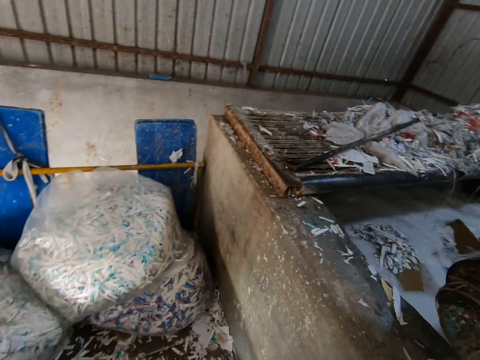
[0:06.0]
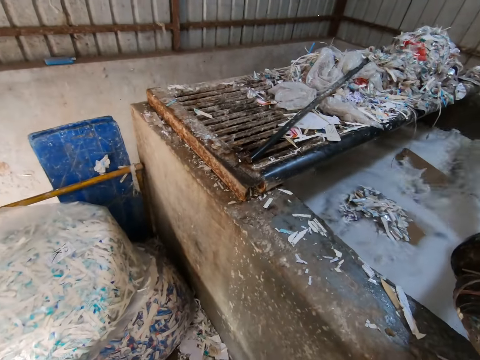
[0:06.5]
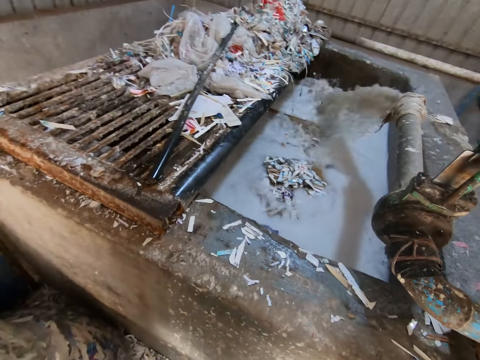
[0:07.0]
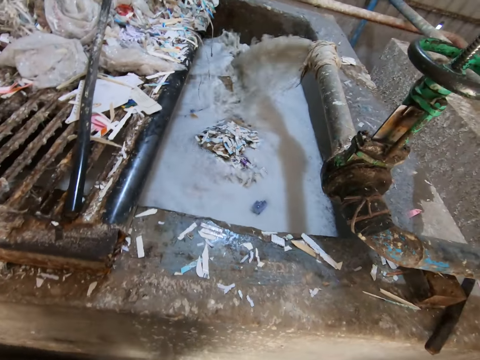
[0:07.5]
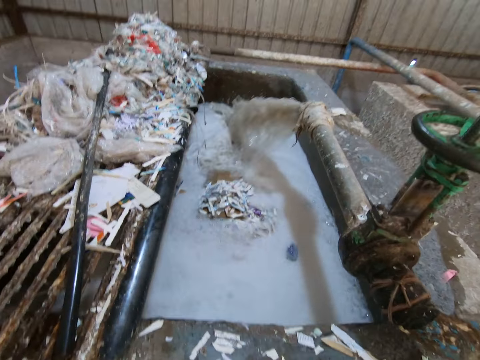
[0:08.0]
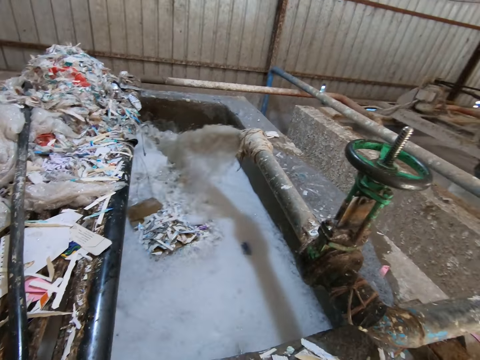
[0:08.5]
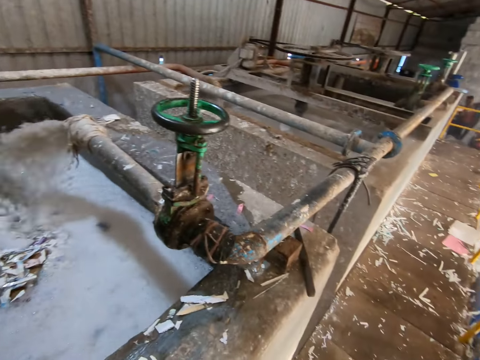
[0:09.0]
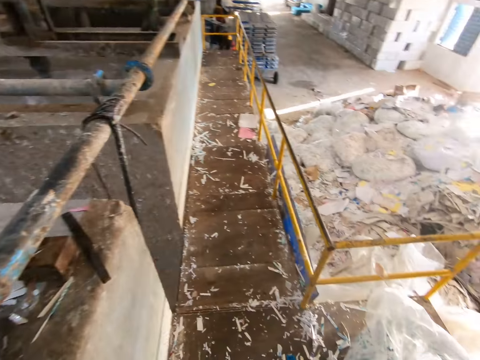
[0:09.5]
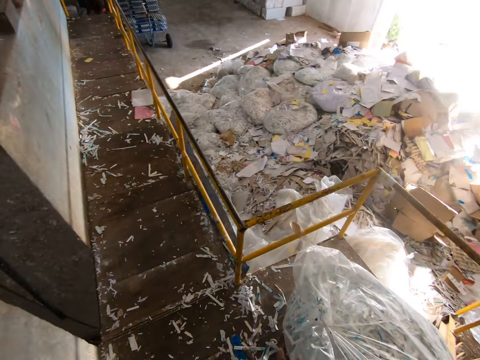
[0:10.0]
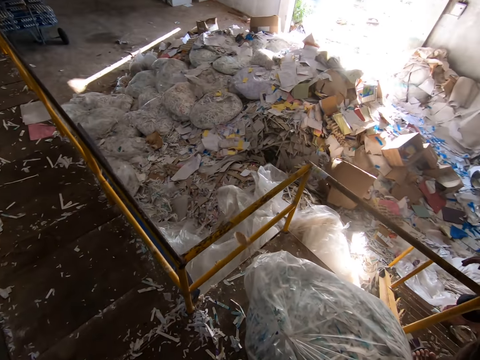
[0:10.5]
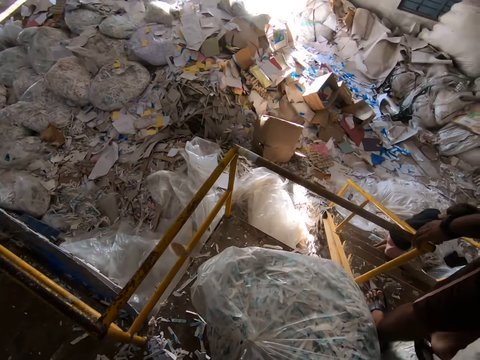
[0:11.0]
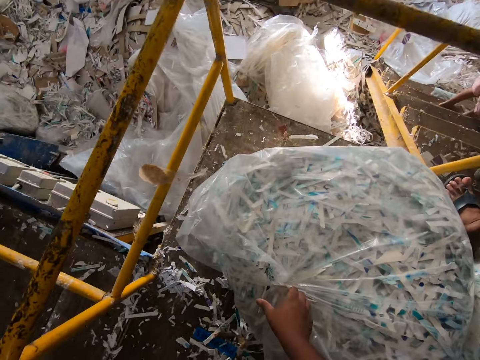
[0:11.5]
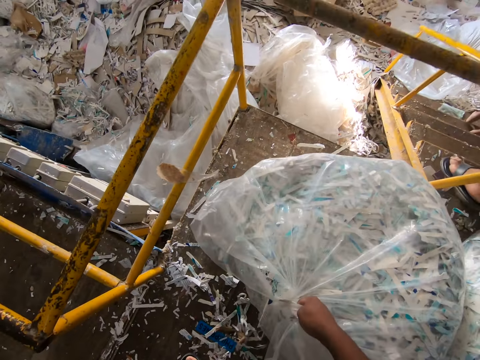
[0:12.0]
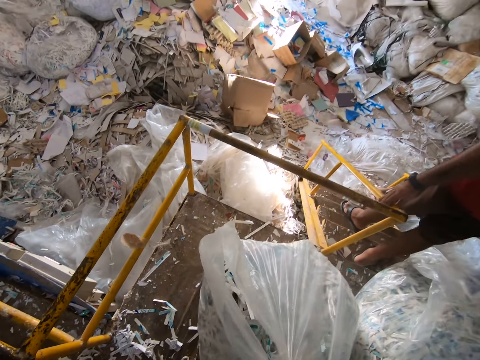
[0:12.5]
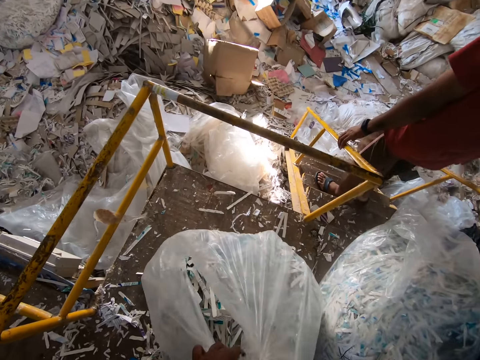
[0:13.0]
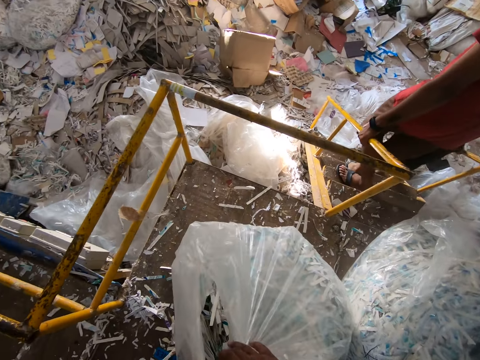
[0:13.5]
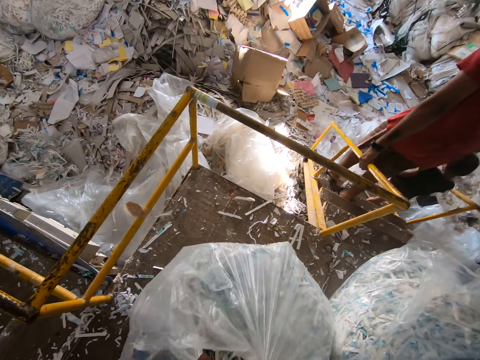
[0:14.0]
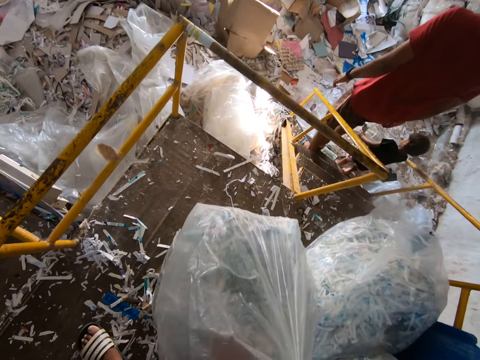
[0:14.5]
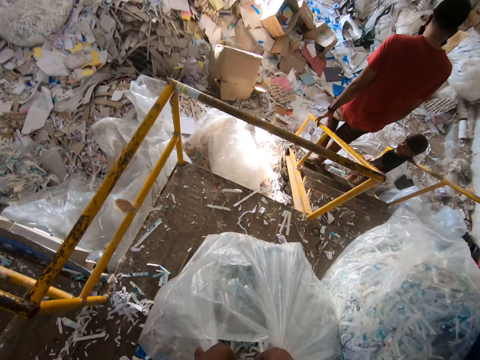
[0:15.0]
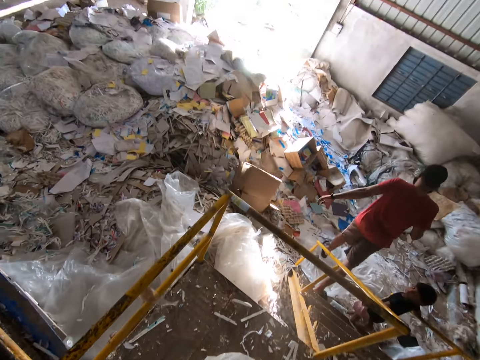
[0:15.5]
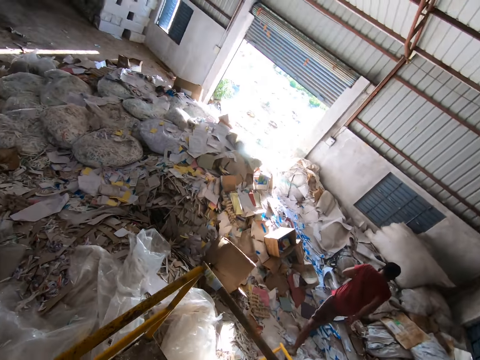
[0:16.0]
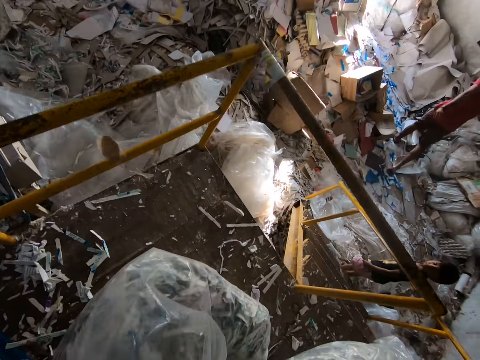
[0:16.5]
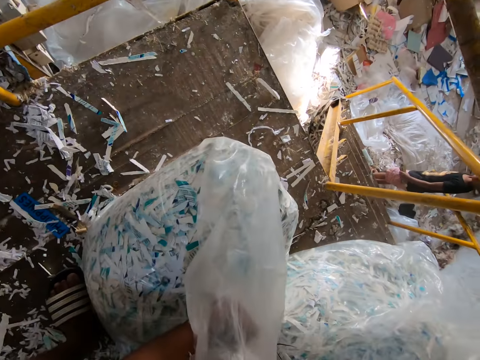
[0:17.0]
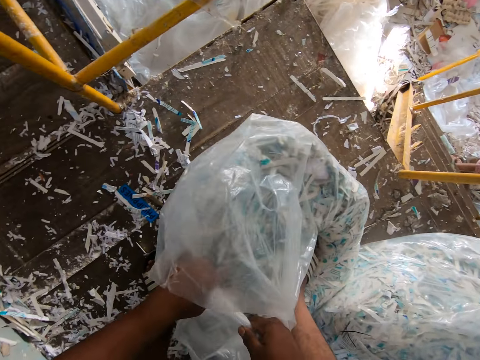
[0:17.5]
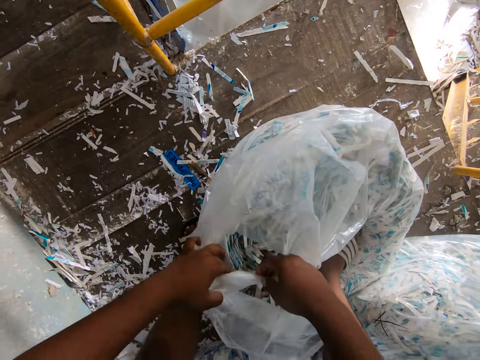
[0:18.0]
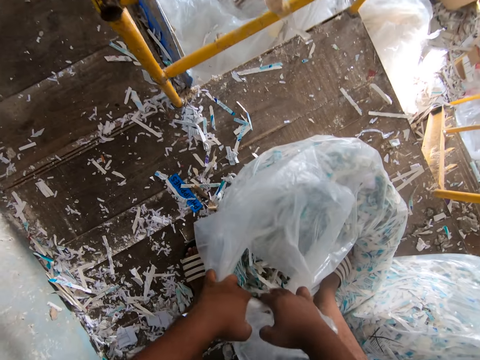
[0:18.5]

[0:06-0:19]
The camera wearer looks around. He converses with a man on the platform. The man walks down the flight of stairs and holds a railing of the flight of stairs on the platform with his left hand. The camera wearer holds a plastic bag of paper pieces on the platform with his right hand. He pulls a paper. He opens the plastic bag of paper pieces on the platform with both hands. He cuts the paper with hands. The man walks across the factory floor.

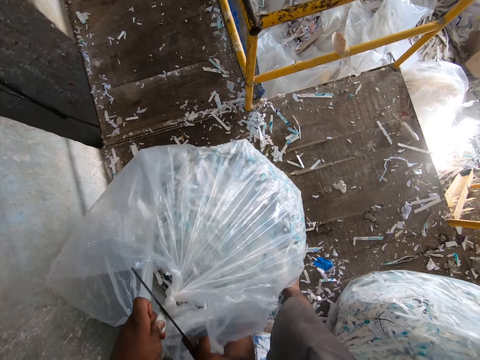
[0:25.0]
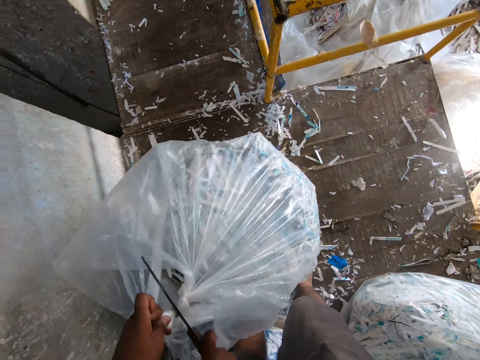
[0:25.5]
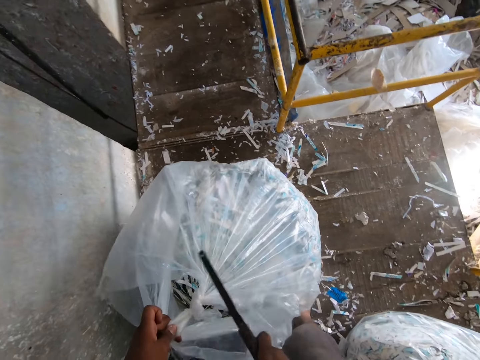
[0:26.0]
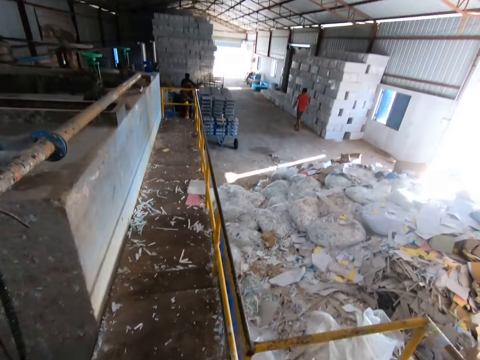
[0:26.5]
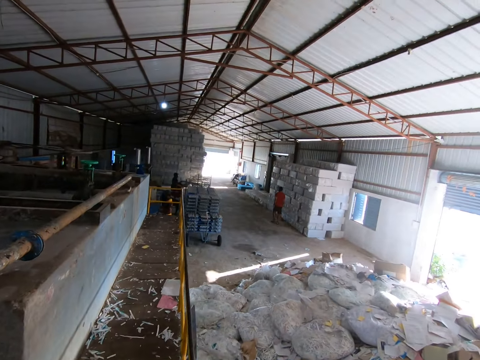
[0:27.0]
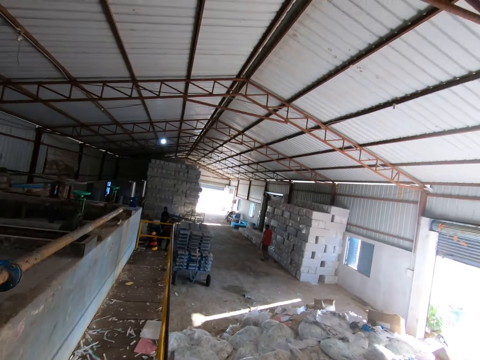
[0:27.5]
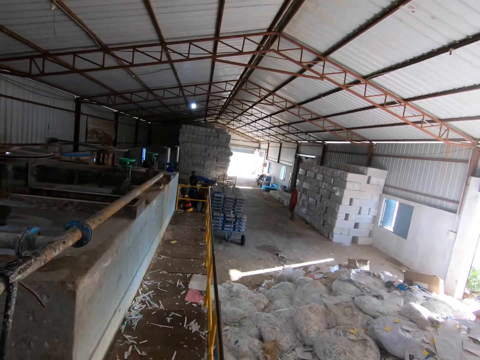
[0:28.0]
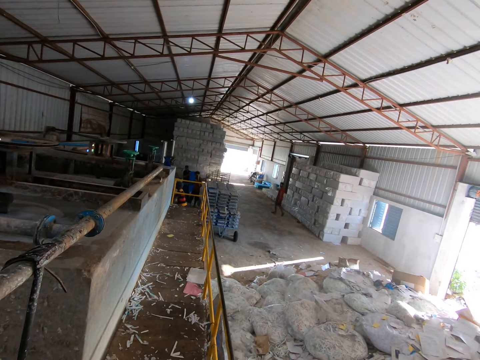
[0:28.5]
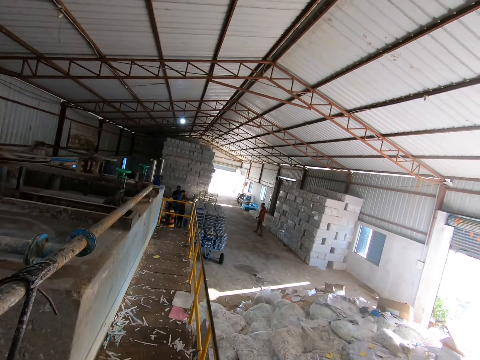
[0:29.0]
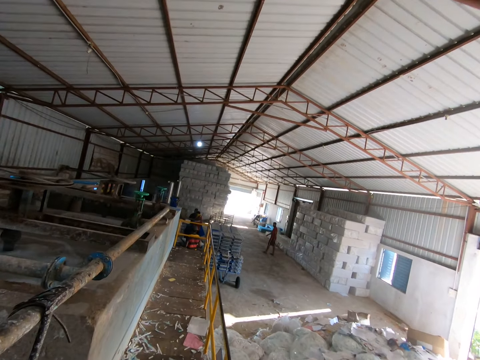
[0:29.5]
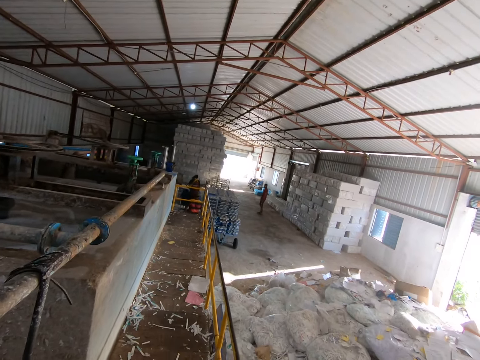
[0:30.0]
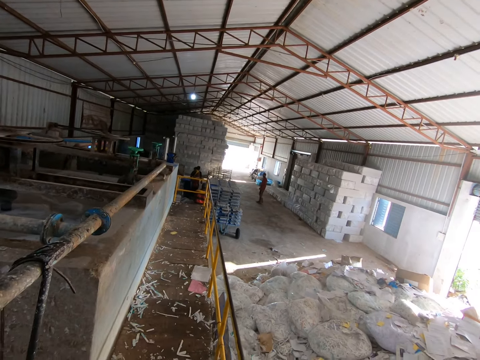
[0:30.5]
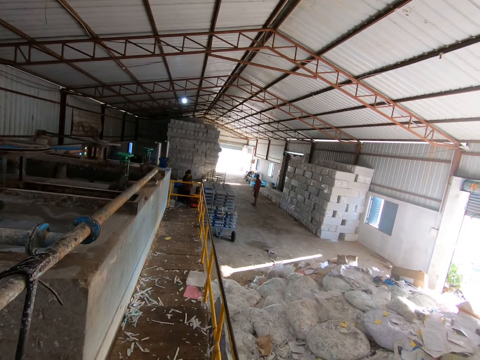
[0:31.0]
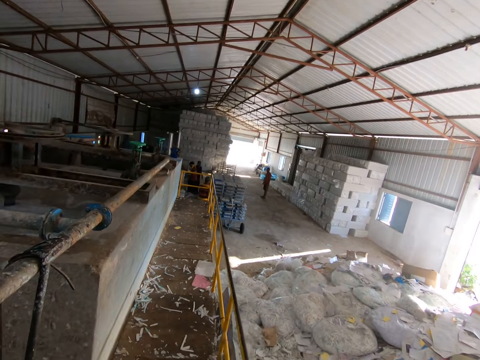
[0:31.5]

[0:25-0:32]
The camera wearer converses with the man. The man walks away from the camera wearer.

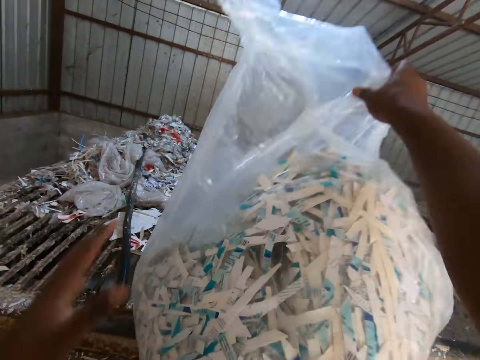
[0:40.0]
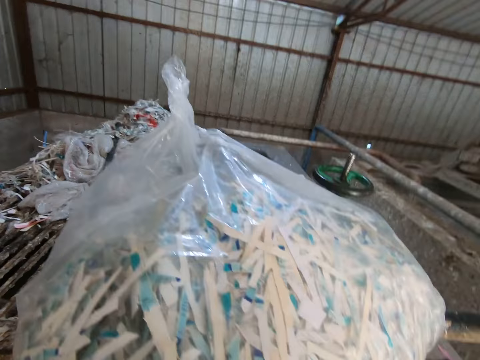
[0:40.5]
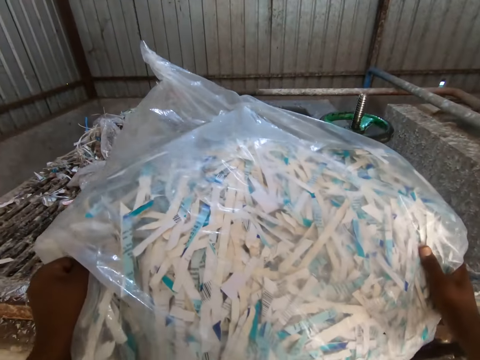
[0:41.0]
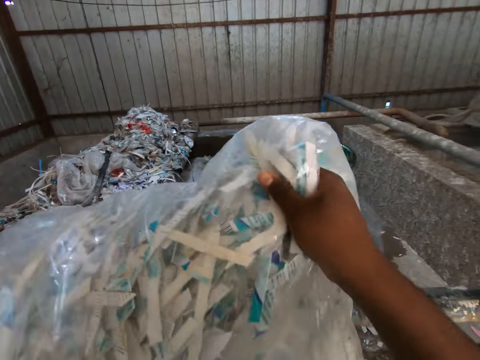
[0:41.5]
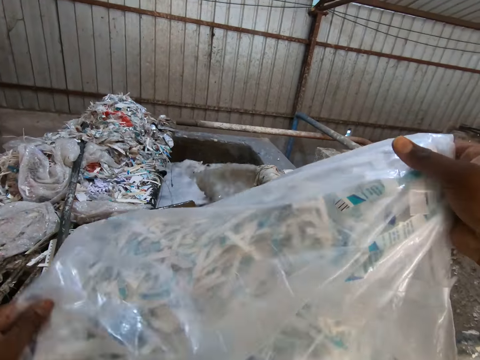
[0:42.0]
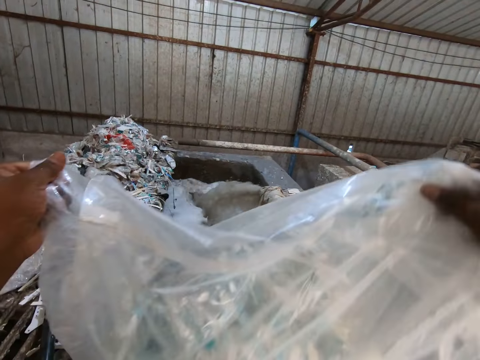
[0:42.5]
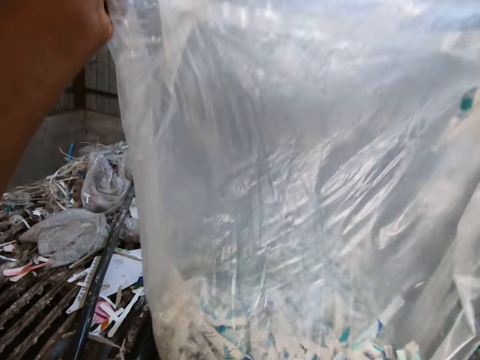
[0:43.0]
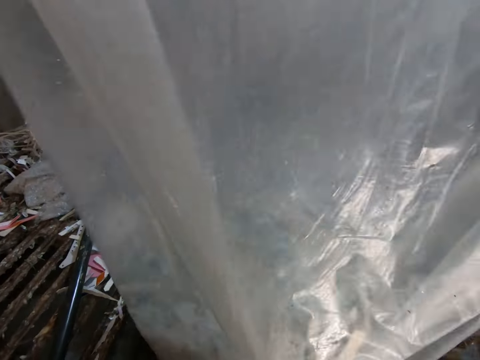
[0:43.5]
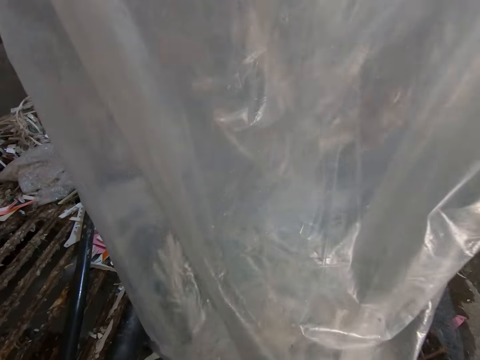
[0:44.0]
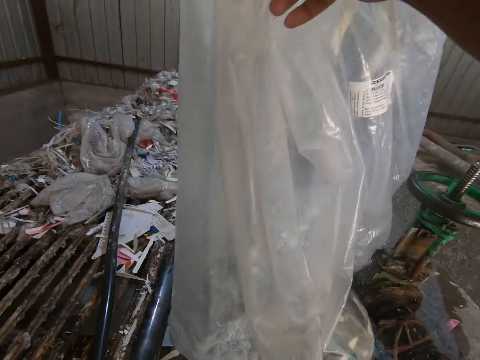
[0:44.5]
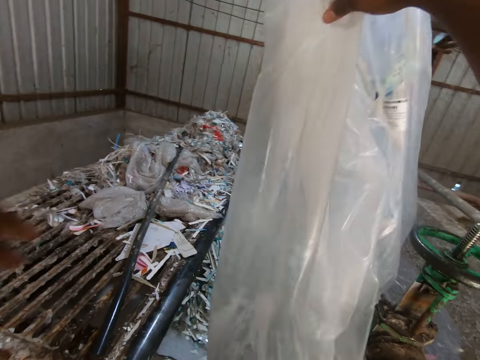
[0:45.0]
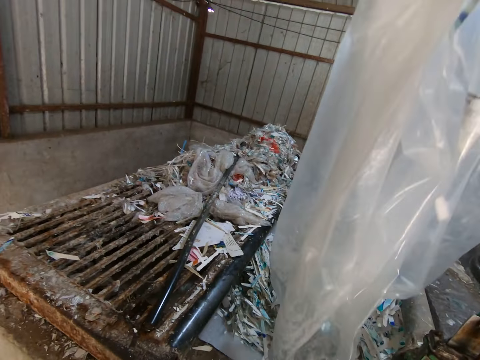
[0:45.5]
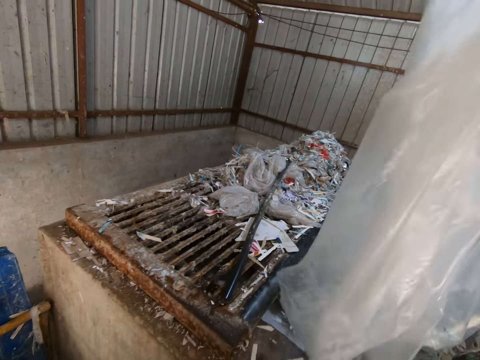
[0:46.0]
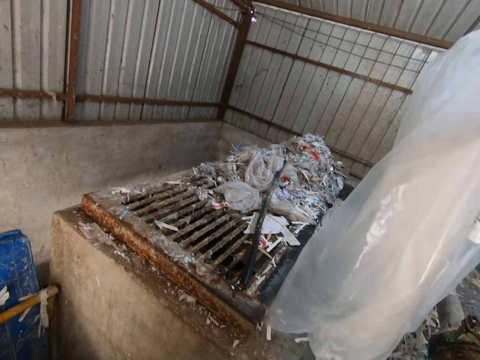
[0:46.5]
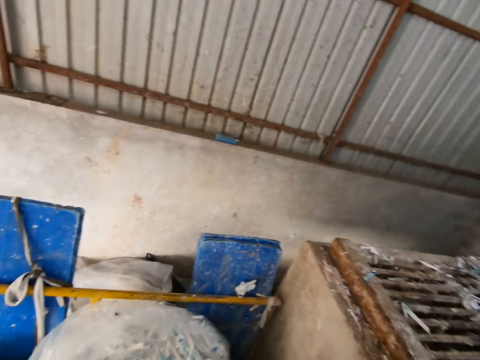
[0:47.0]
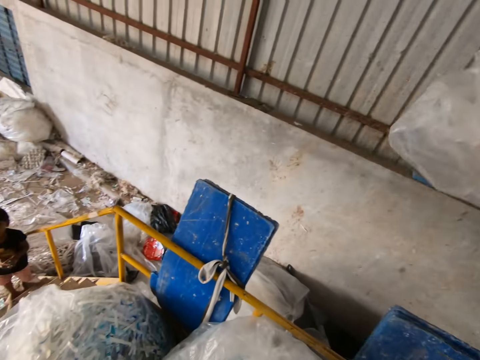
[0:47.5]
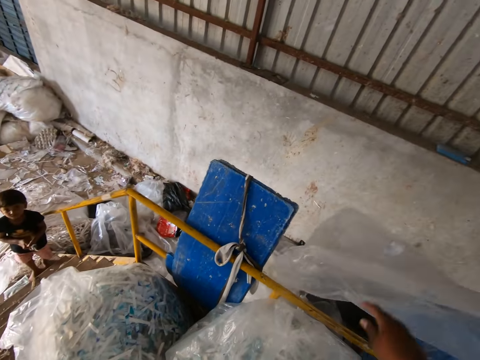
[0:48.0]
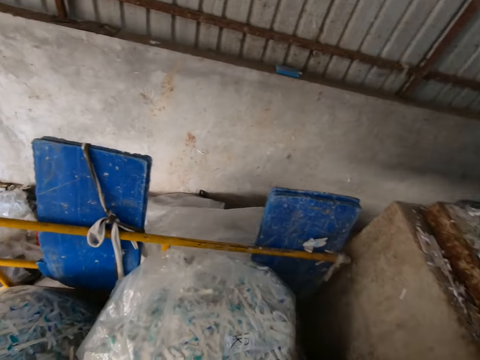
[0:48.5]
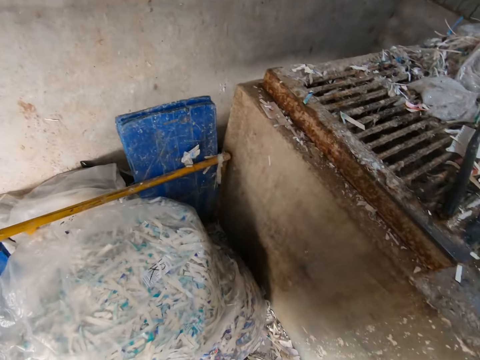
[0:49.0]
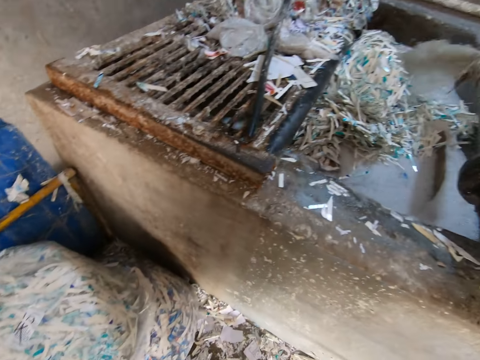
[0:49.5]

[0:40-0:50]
The camera wearer places the plastic bag on the wall of the concrete enclosure with both hands. He pours the paper pieces in the plastic bag into the concrete enclosure with both hands. He holds the plastic bag with his right hand. He drops the plastic bag in his right hand on the floor of the factory. He drops the paper.
